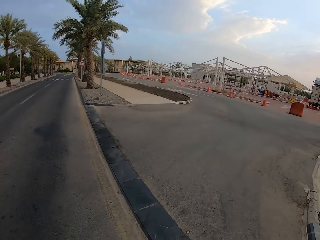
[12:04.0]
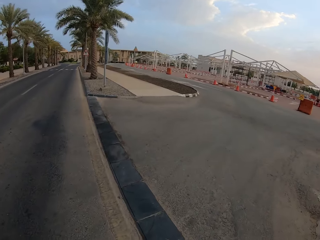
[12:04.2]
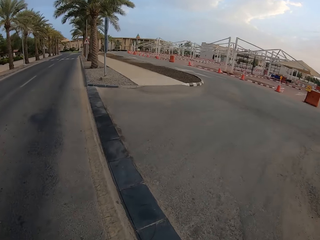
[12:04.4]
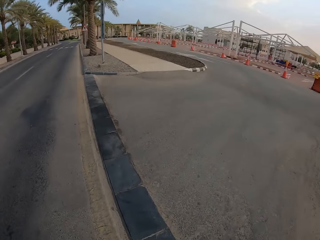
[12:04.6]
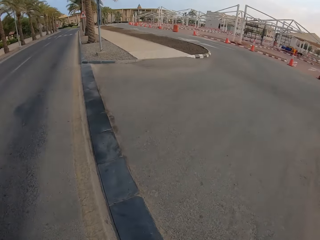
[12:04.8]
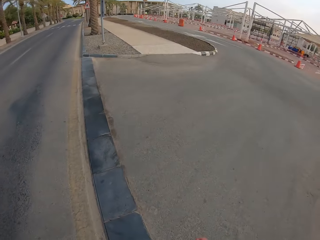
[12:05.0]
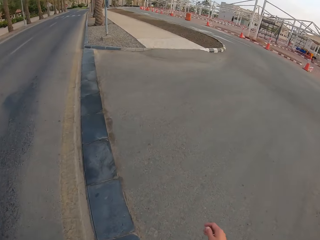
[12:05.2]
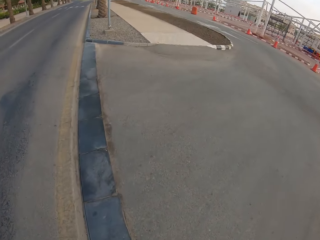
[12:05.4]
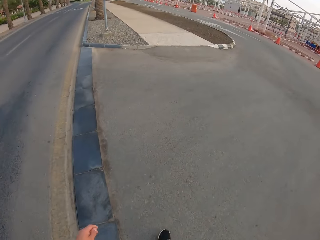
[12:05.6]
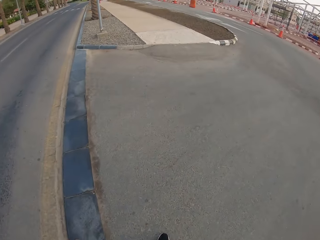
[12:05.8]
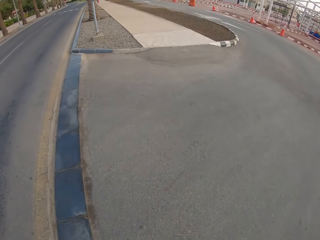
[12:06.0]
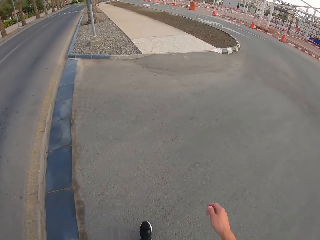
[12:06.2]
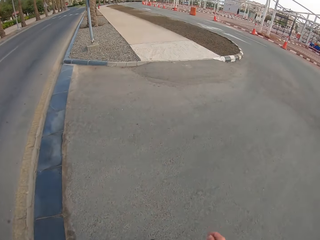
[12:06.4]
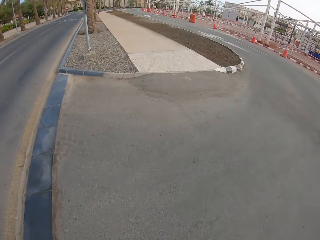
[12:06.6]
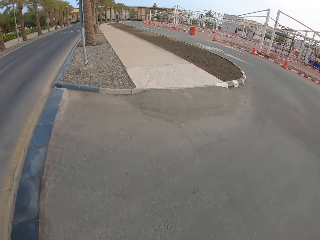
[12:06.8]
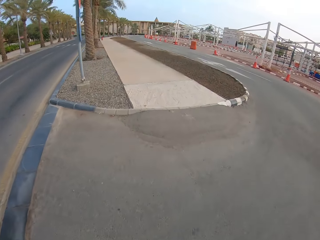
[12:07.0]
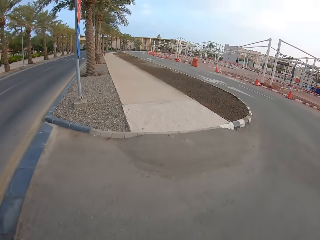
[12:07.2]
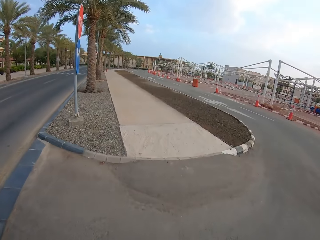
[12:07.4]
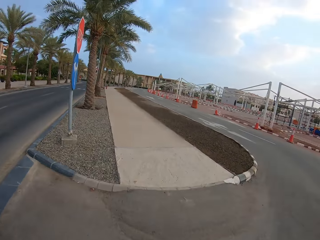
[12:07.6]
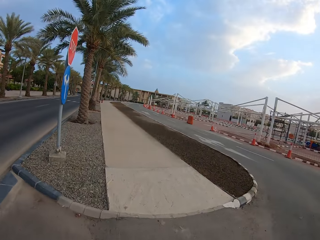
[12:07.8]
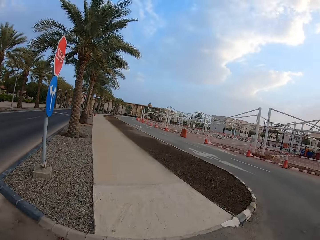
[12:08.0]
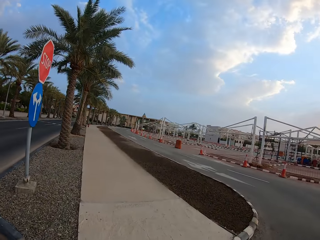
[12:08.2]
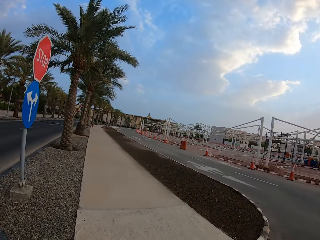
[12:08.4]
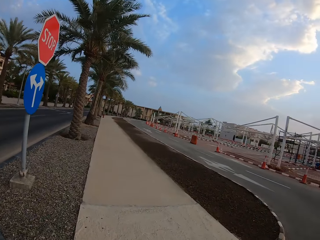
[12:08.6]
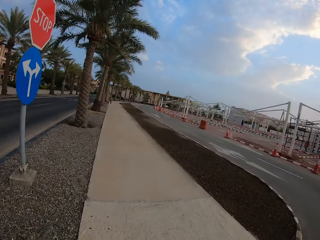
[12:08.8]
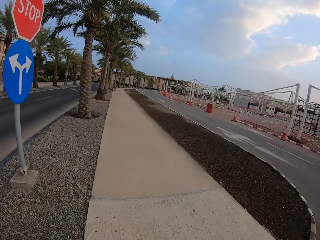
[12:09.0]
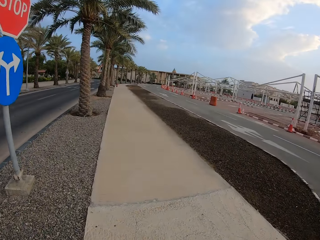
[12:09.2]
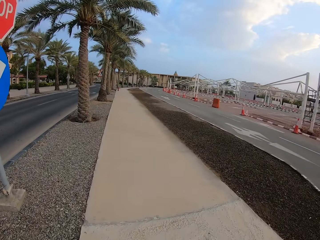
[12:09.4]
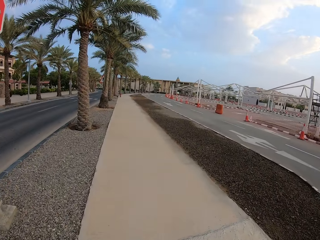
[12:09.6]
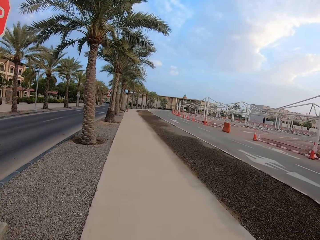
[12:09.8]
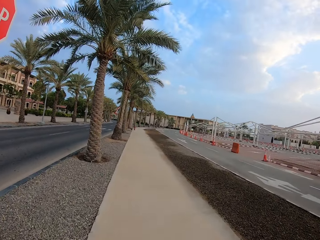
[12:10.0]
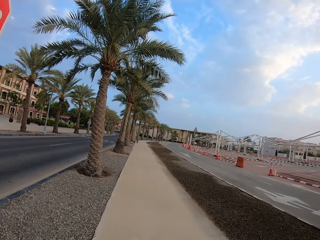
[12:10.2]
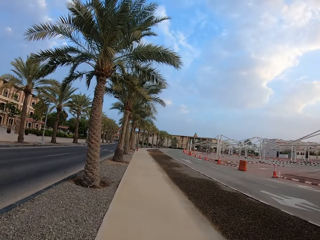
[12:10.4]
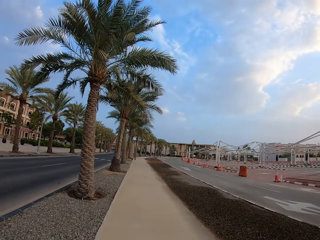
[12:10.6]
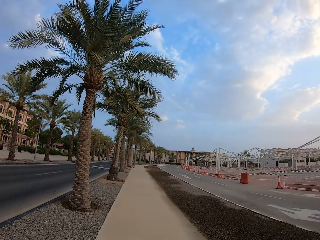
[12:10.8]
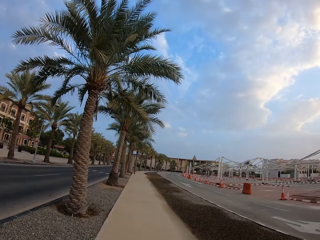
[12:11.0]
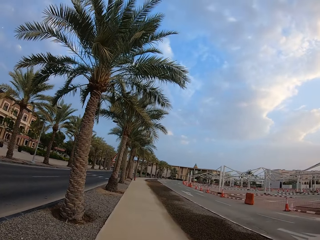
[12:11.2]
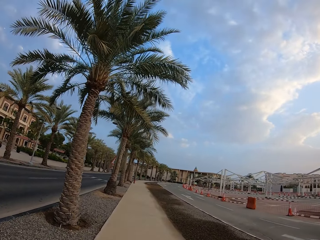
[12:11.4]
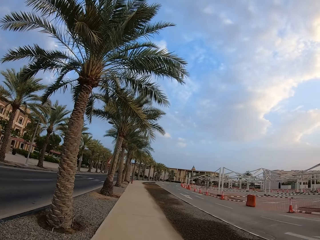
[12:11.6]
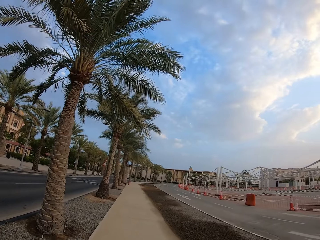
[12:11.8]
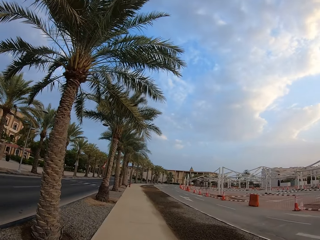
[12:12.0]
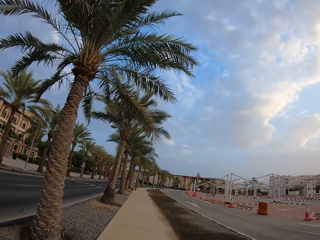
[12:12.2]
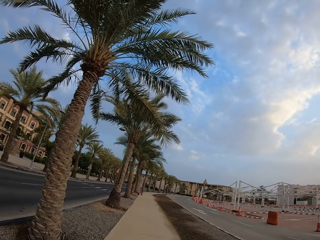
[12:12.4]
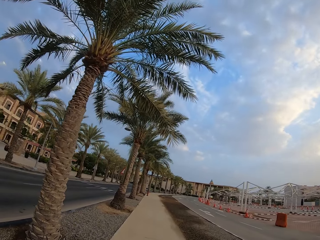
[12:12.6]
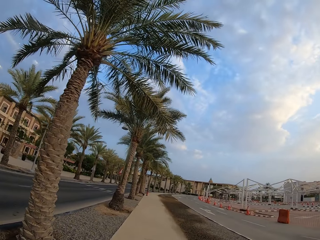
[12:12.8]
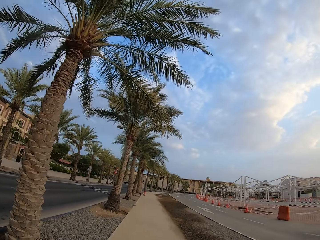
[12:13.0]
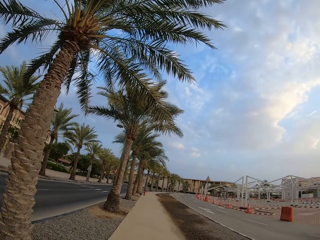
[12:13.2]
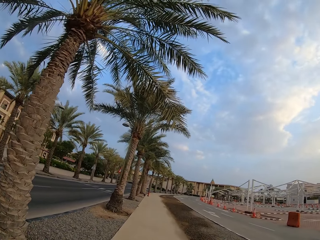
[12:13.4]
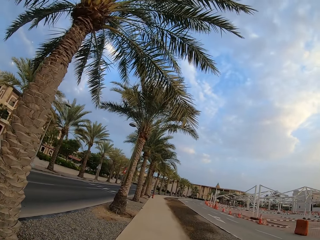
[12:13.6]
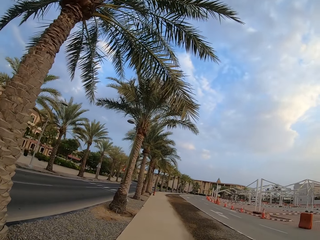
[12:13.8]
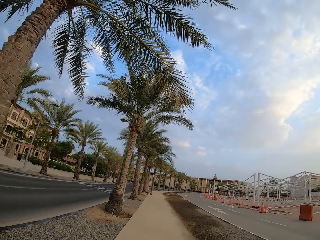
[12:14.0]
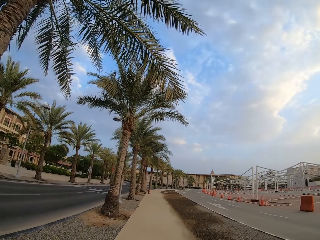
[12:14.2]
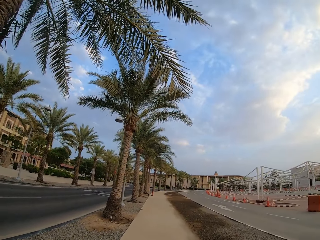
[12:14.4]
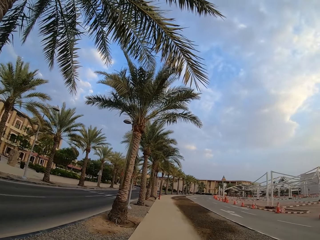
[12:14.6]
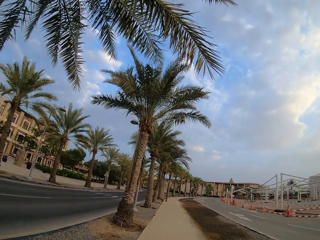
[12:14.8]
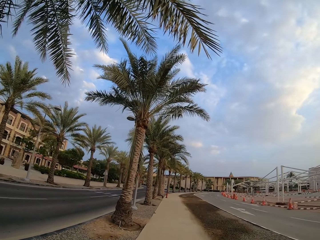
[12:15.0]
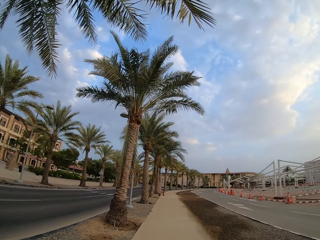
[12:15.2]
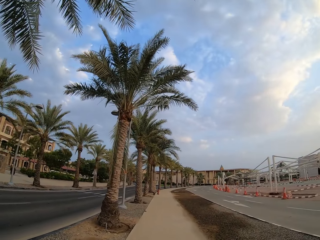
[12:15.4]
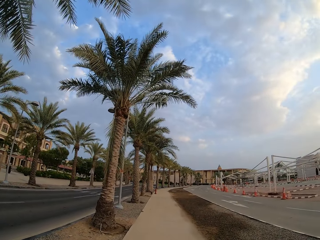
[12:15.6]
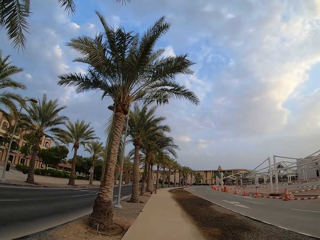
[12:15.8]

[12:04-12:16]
The camera wearer raises the hand. They walk on the footpath.
